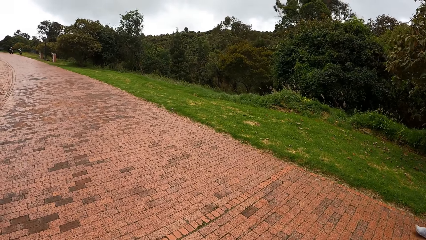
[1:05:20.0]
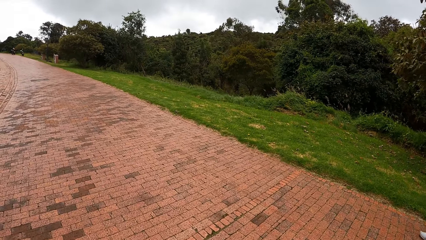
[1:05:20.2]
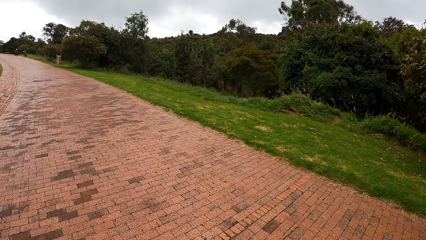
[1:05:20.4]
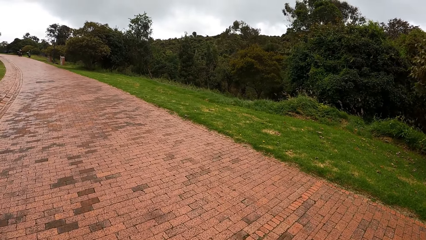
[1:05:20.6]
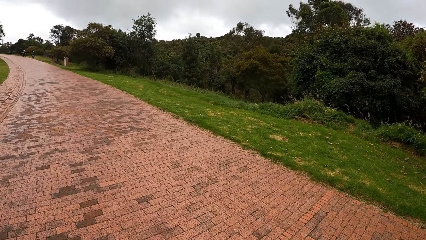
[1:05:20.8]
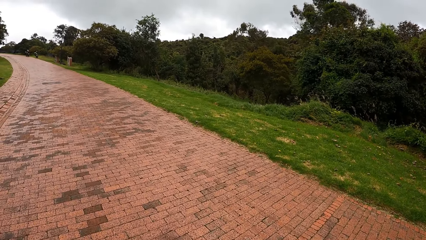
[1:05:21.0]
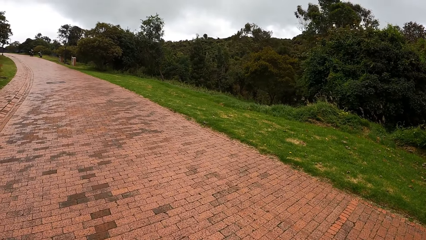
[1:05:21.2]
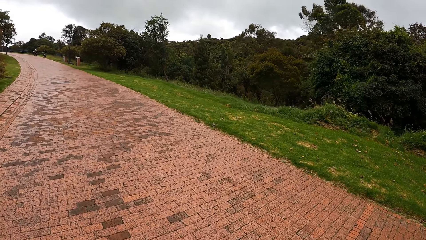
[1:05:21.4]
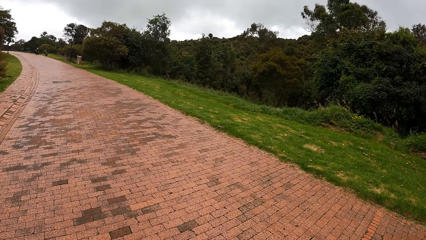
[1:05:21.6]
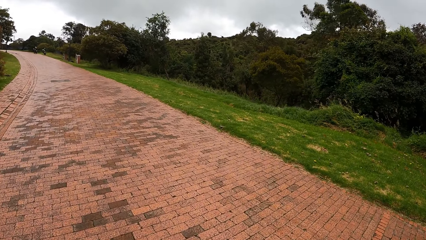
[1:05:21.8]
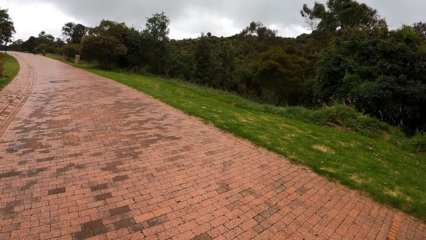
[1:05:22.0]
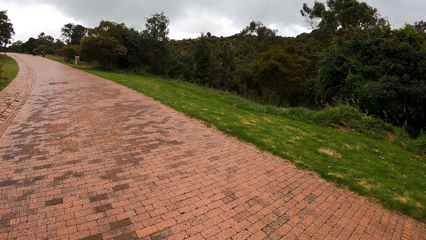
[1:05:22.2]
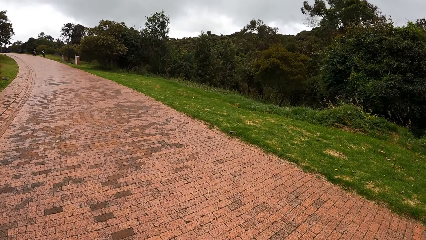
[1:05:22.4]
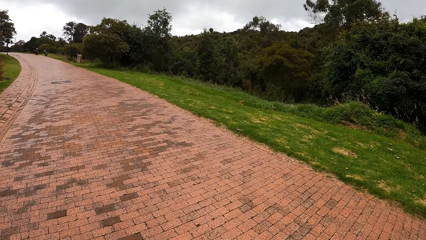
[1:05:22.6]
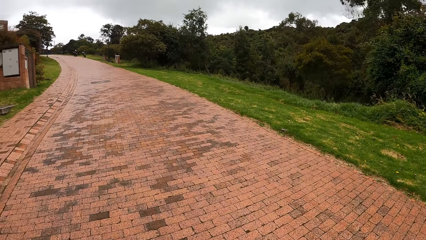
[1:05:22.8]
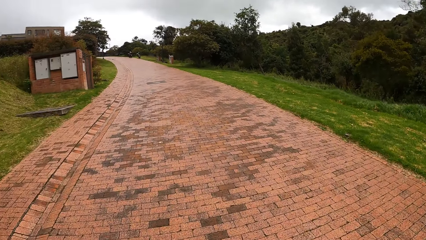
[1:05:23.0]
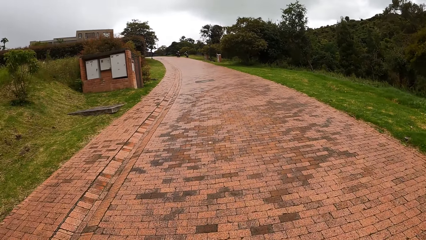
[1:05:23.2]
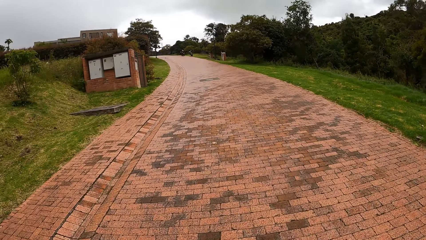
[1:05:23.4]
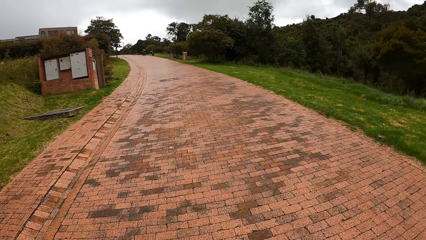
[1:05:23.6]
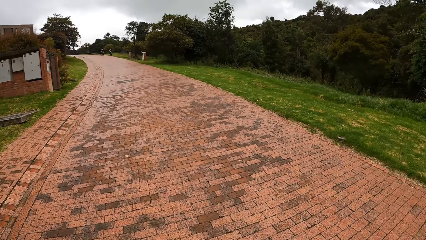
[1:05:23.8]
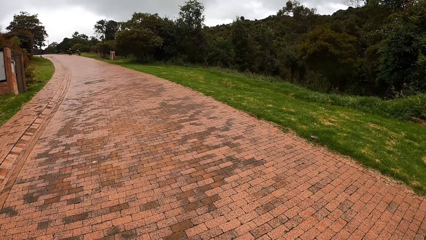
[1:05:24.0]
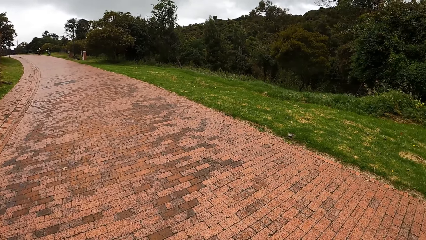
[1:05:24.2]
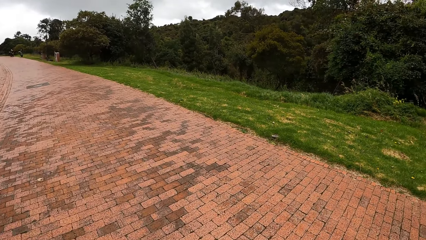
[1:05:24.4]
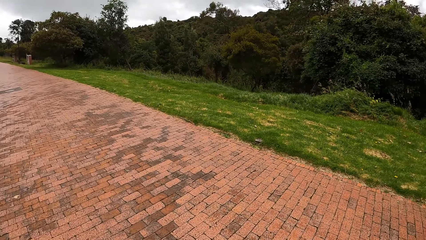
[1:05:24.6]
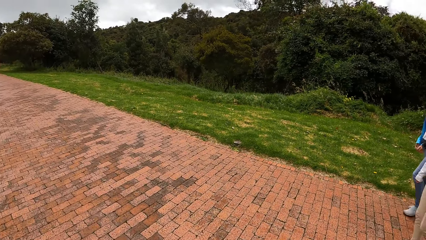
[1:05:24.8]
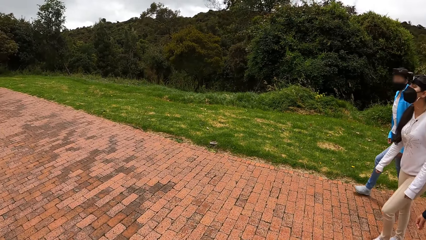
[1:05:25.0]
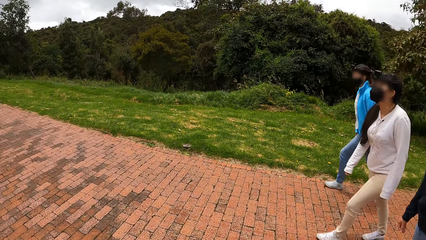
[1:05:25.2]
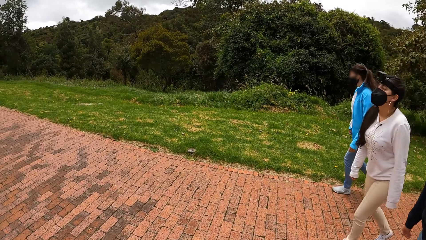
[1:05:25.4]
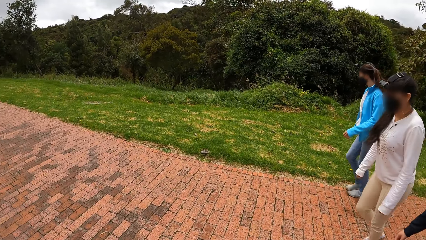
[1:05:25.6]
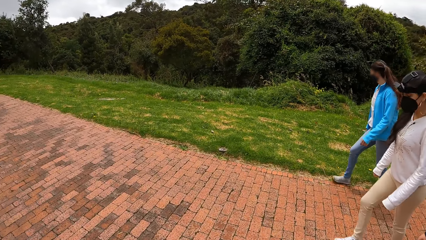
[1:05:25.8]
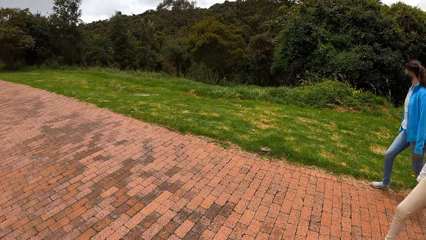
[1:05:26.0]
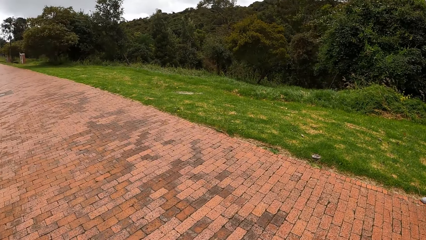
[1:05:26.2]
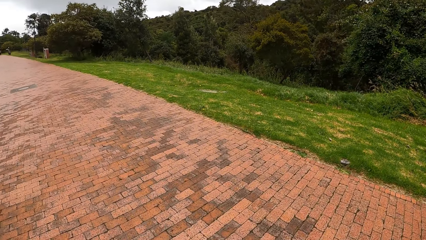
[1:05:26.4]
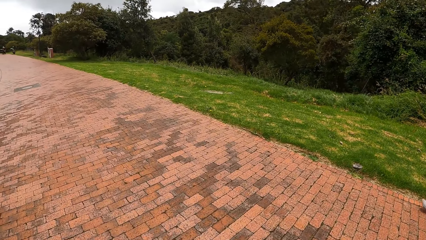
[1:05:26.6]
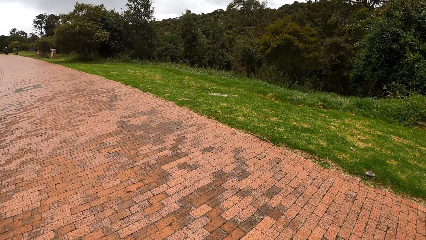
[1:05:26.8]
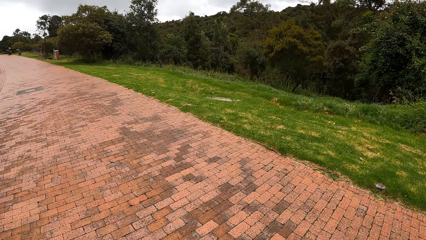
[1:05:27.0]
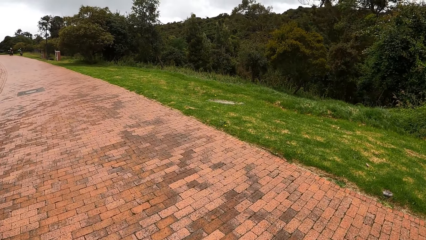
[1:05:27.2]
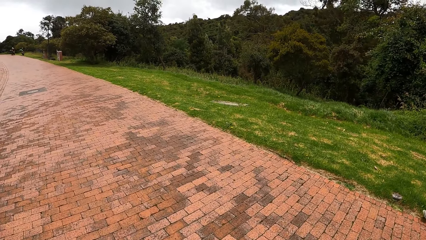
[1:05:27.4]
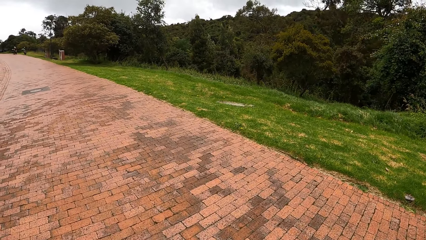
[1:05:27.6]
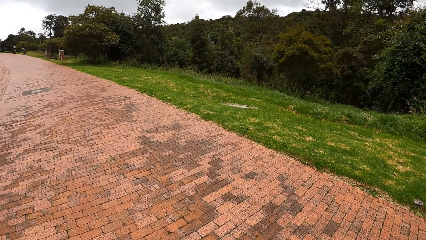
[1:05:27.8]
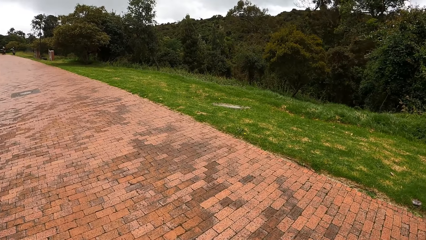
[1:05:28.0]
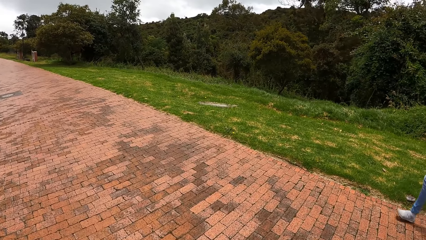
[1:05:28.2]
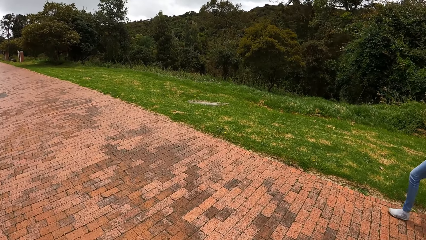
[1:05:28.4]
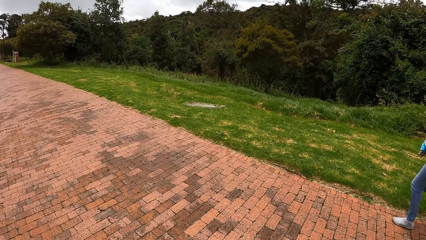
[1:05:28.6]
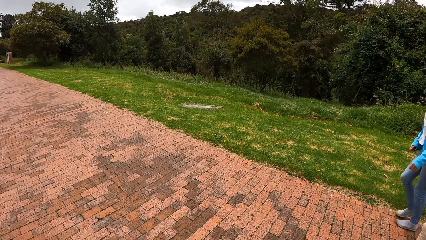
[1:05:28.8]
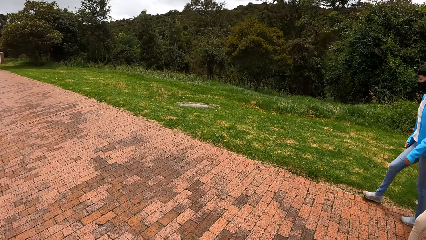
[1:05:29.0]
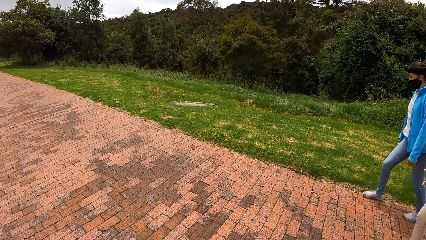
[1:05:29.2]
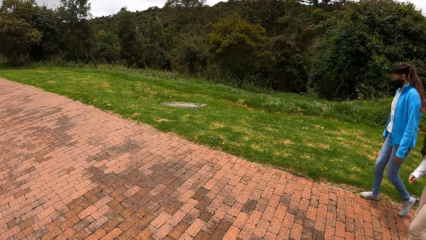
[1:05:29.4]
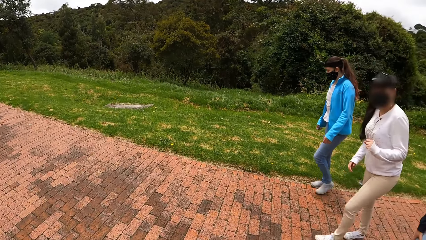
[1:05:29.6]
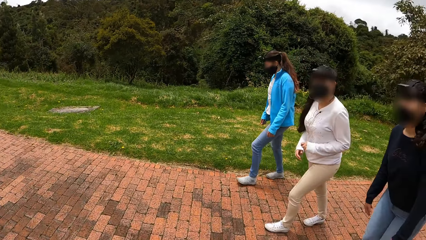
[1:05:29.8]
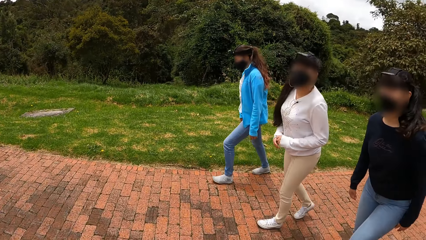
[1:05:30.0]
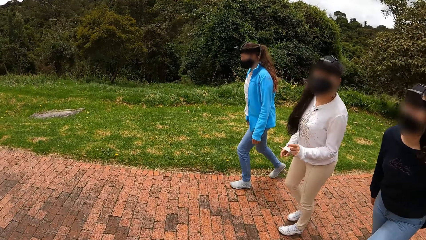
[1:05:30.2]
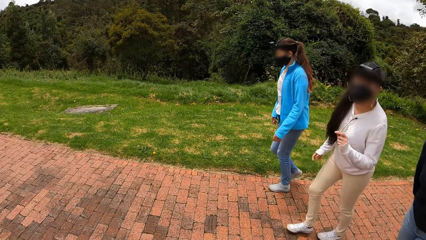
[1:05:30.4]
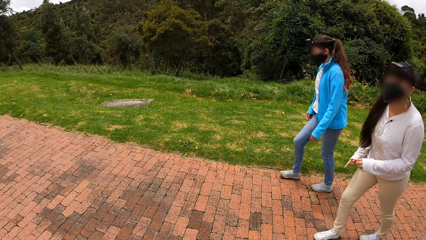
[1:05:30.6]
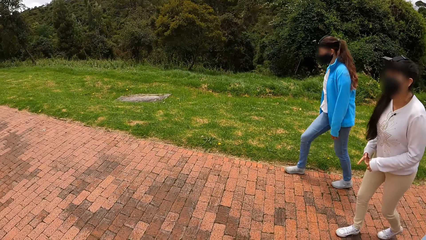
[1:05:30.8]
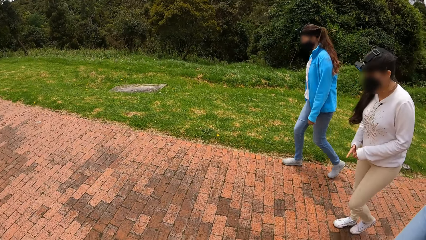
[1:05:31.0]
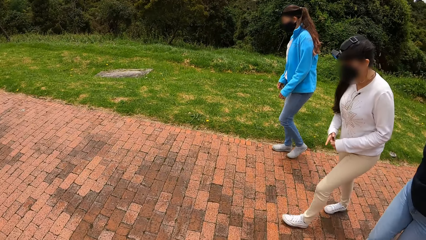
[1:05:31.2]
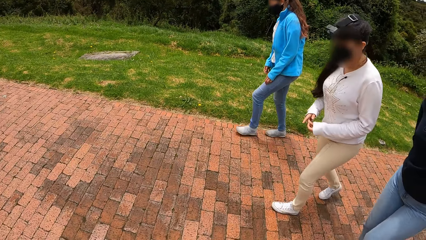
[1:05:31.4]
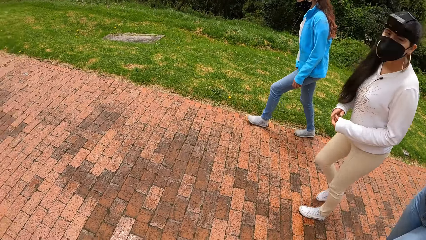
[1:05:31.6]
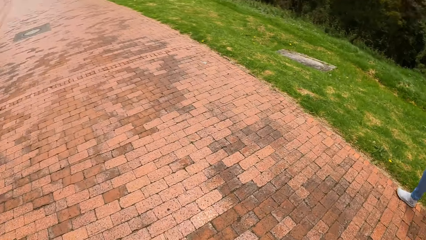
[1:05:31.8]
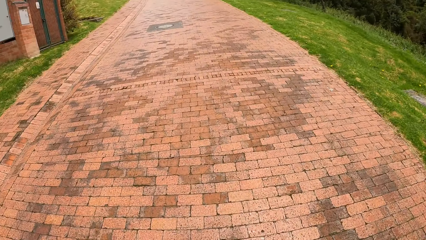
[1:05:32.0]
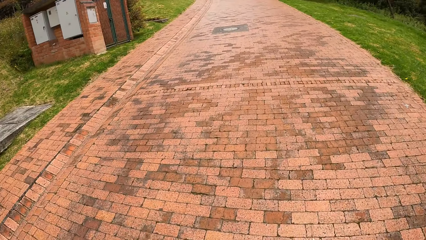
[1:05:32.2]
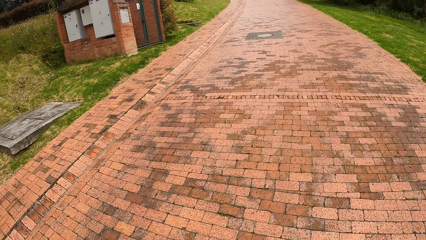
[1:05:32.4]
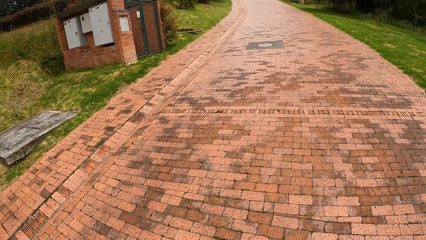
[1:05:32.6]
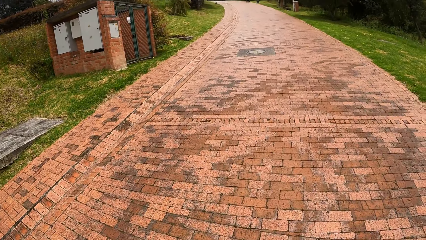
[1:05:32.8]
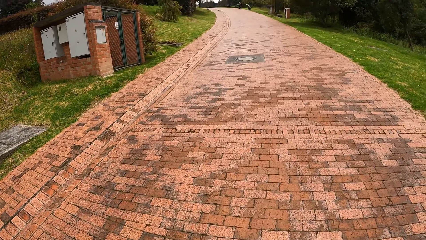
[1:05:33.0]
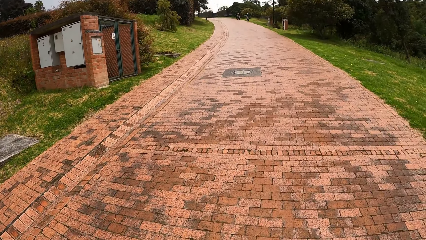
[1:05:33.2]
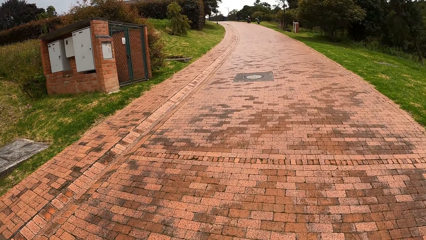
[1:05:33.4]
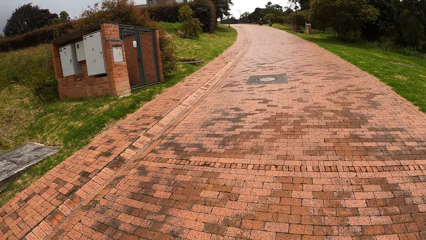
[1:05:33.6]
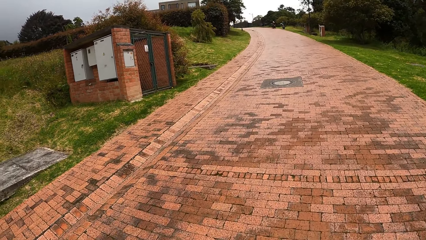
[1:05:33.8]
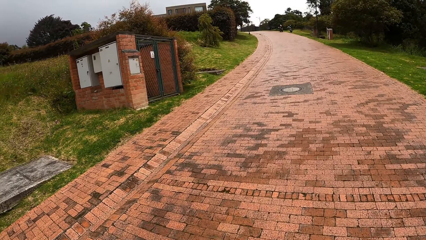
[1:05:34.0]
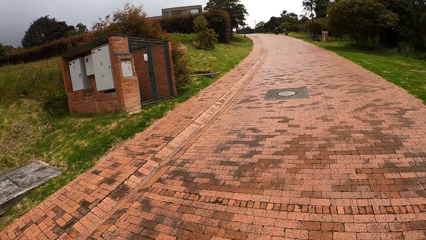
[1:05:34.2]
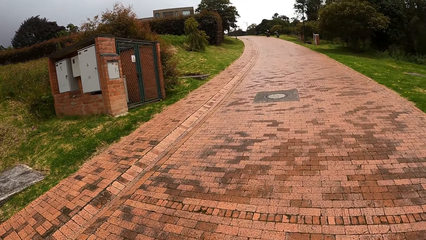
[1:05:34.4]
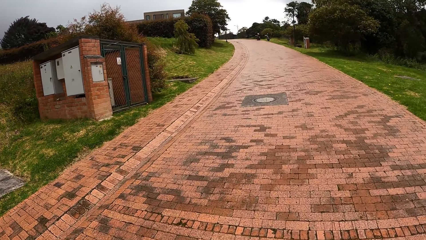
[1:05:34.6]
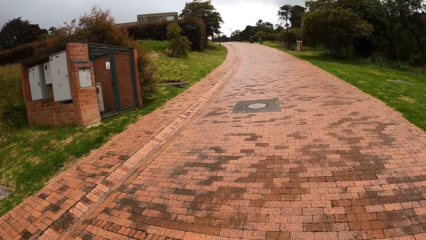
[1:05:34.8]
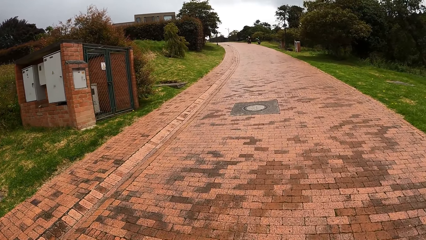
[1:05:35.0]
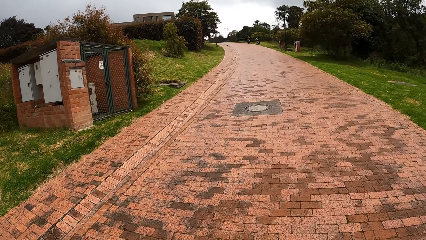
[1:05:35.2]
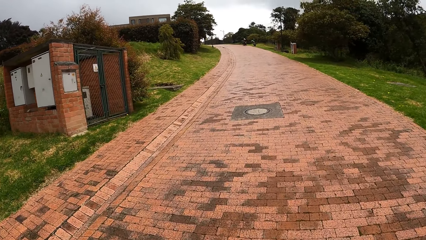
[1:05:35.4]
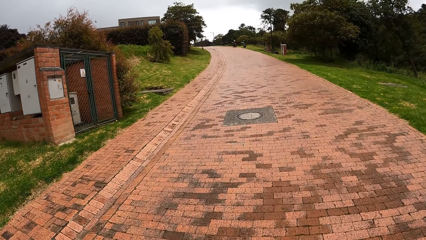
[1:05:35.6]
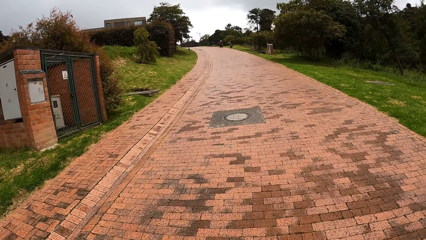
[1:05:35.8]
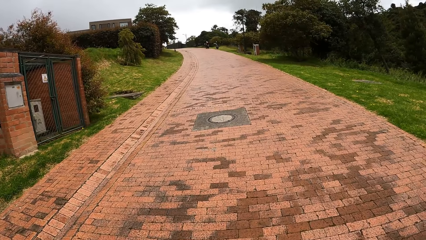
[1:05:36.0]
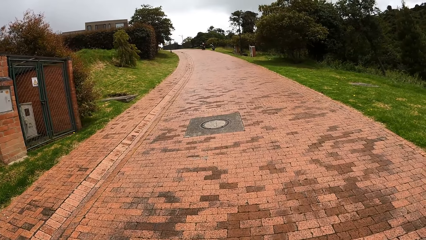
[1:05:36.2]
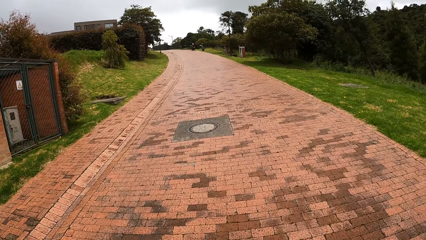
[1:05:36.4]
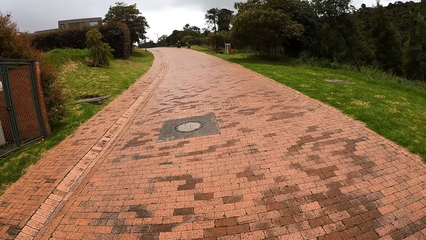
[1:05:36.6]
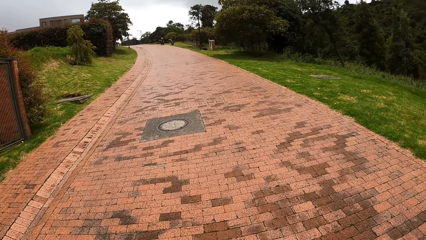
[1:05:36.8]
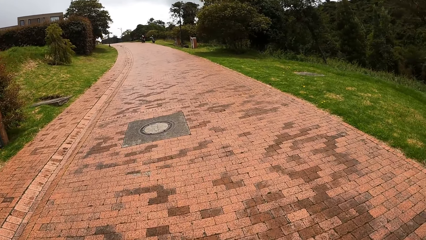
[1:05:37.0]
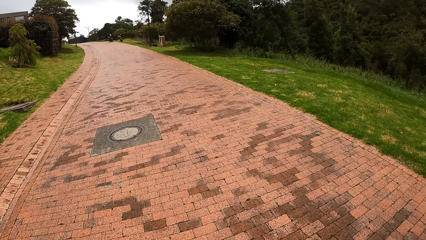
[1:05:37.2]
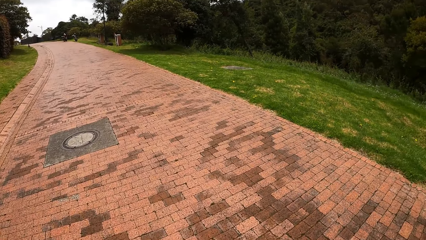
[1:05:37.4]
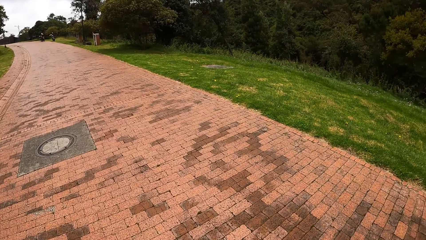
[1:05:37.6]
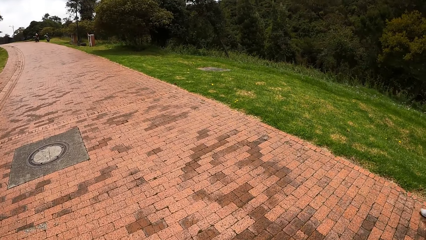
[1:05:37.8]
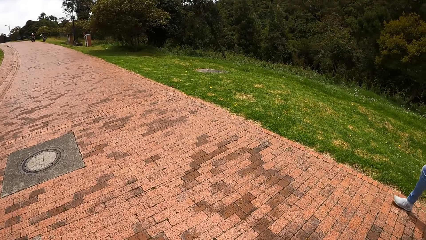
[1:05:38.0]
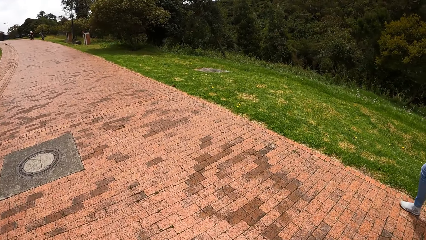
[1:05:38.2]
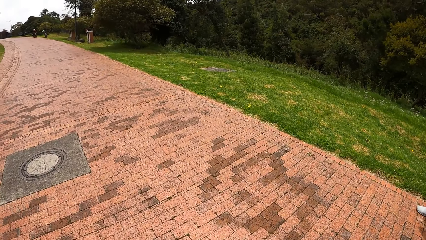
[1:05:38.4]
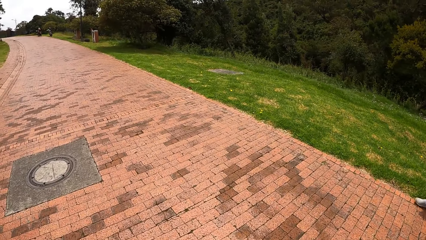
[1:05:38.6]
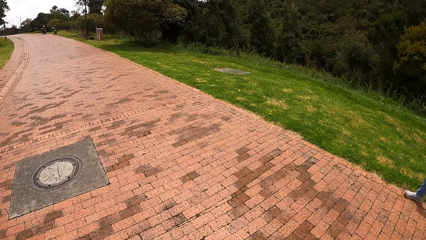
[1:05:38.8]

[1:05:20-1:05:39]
The camera wearer looks at a woman, another woman, and a third woman on the road. They look at them again.
